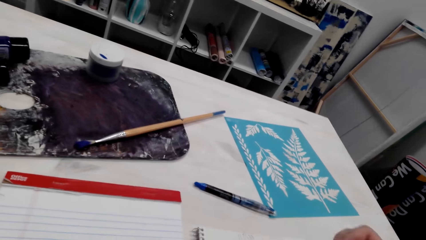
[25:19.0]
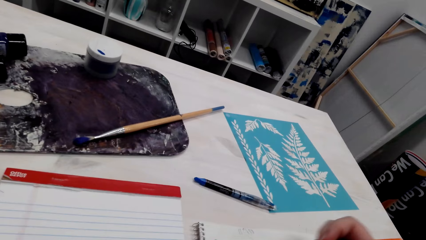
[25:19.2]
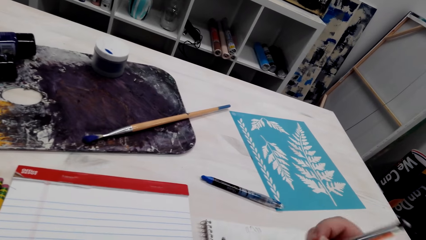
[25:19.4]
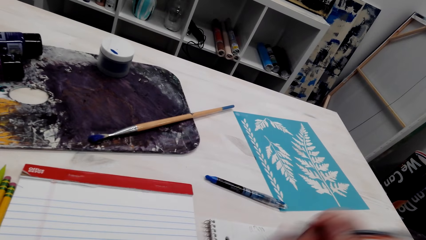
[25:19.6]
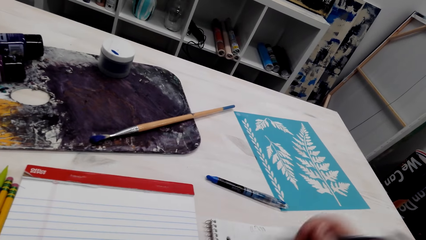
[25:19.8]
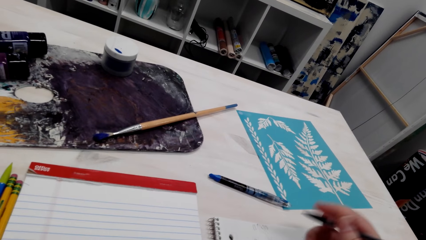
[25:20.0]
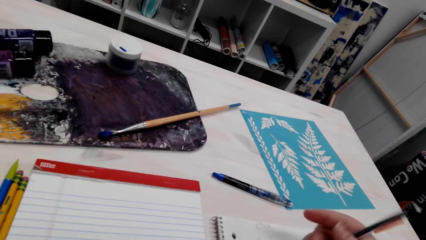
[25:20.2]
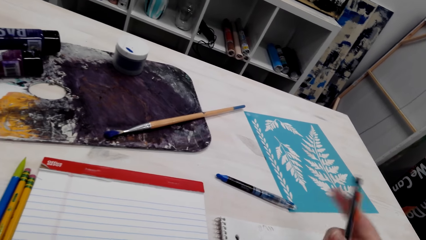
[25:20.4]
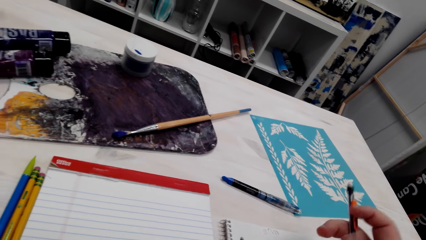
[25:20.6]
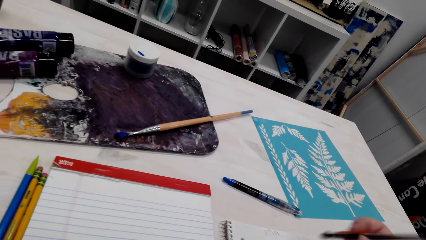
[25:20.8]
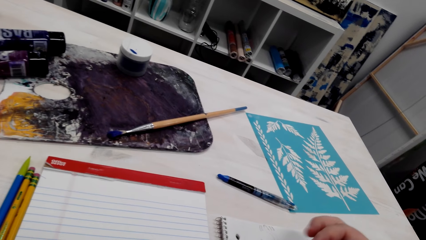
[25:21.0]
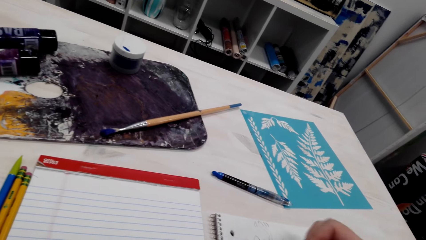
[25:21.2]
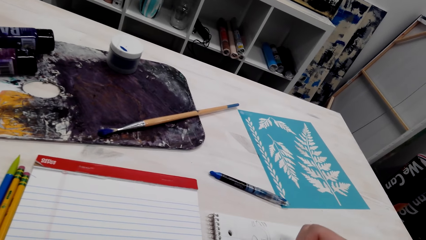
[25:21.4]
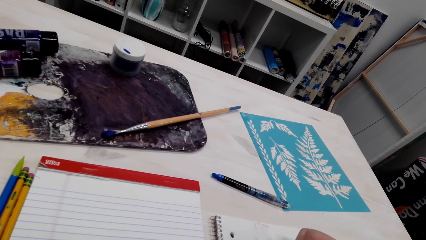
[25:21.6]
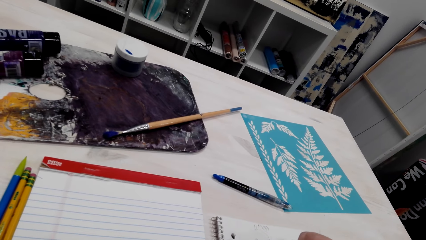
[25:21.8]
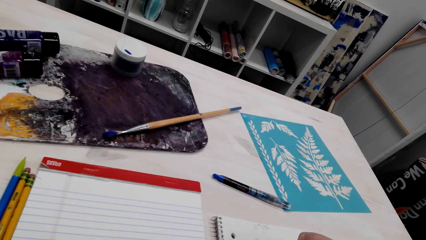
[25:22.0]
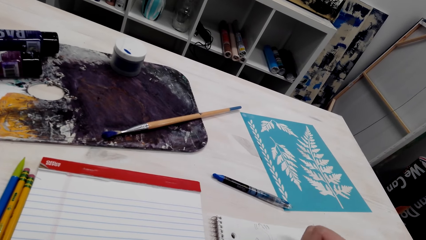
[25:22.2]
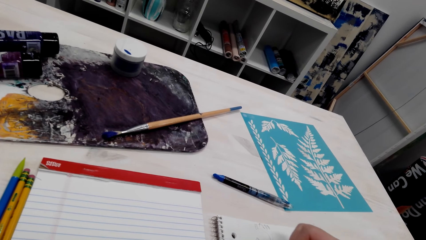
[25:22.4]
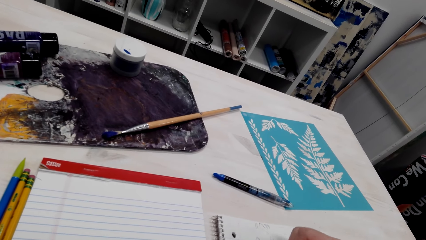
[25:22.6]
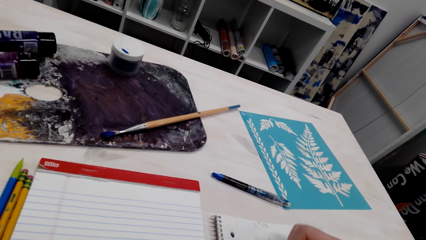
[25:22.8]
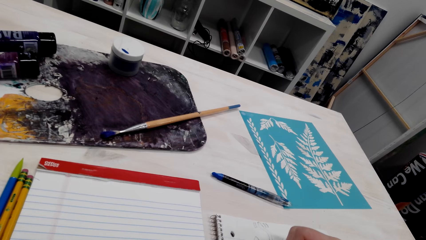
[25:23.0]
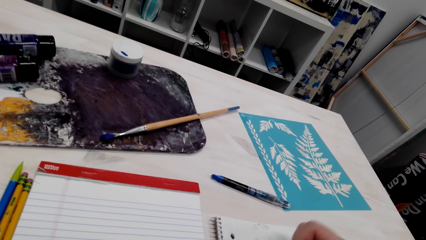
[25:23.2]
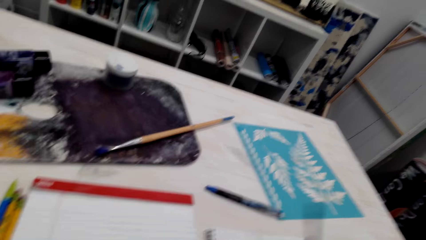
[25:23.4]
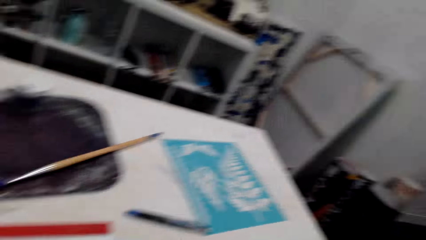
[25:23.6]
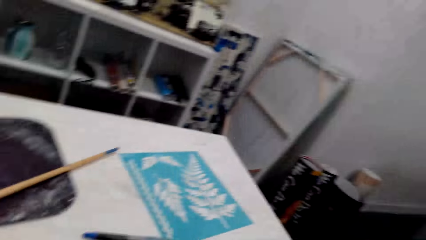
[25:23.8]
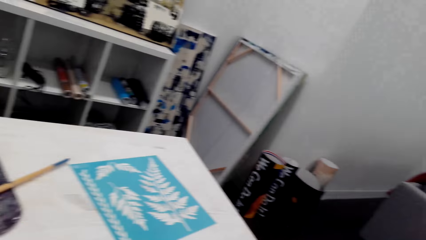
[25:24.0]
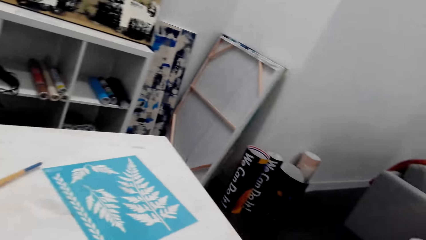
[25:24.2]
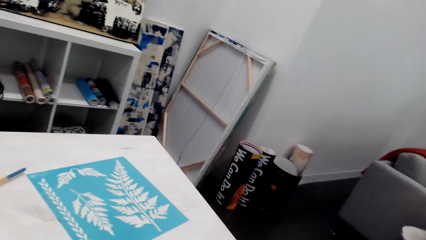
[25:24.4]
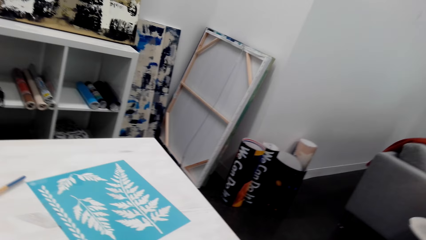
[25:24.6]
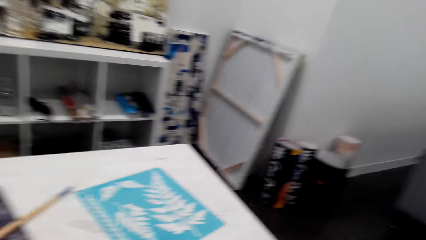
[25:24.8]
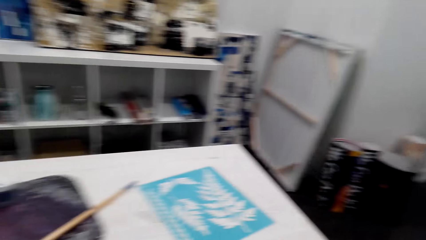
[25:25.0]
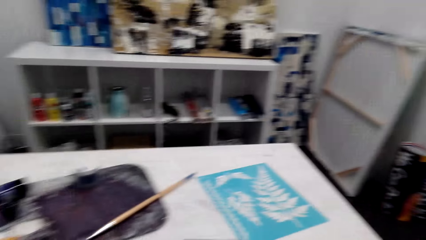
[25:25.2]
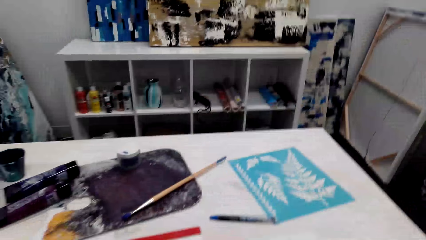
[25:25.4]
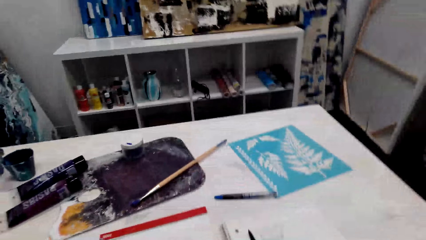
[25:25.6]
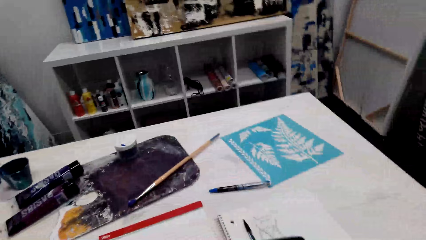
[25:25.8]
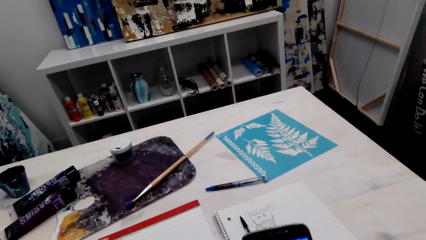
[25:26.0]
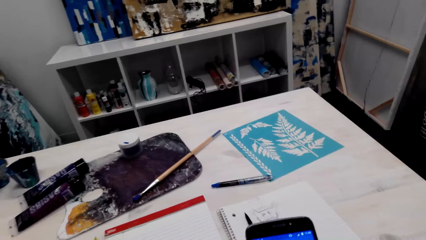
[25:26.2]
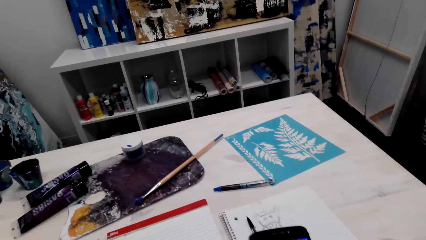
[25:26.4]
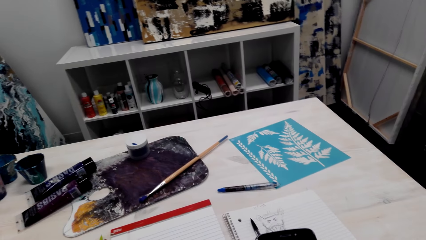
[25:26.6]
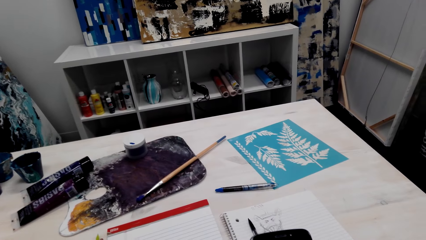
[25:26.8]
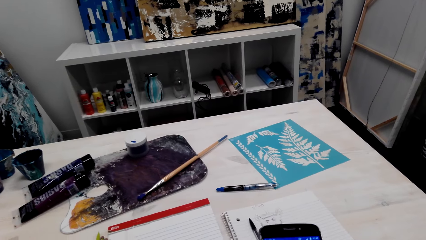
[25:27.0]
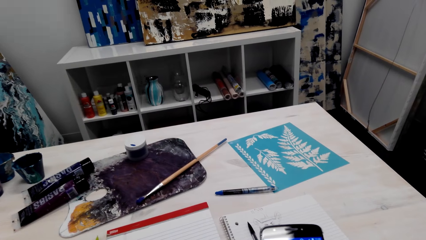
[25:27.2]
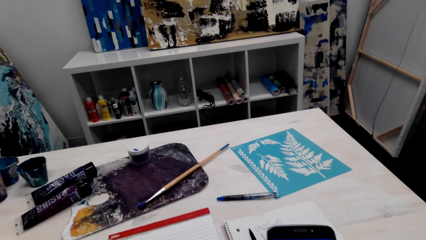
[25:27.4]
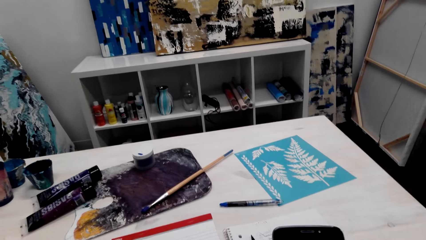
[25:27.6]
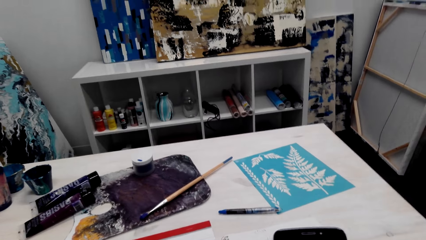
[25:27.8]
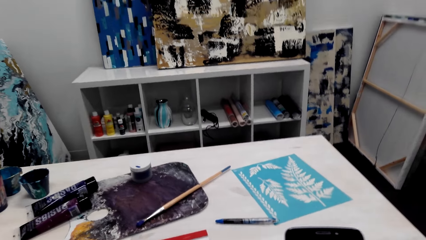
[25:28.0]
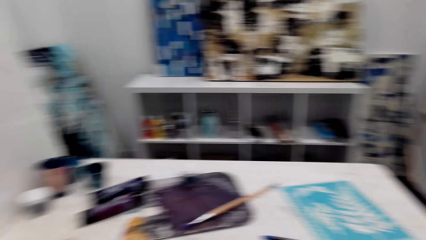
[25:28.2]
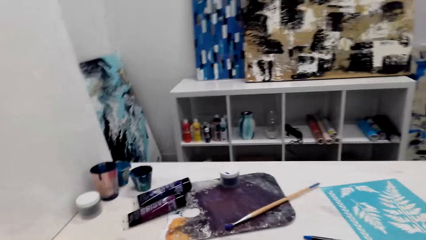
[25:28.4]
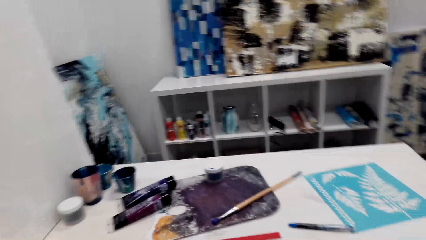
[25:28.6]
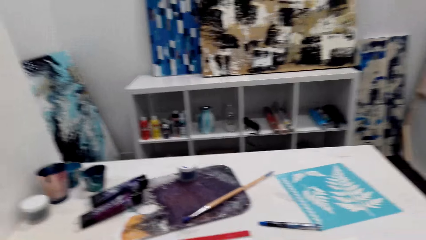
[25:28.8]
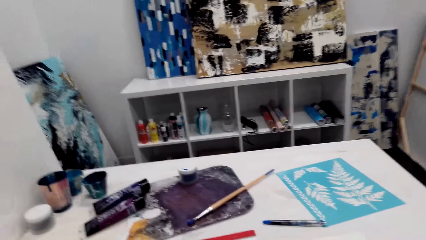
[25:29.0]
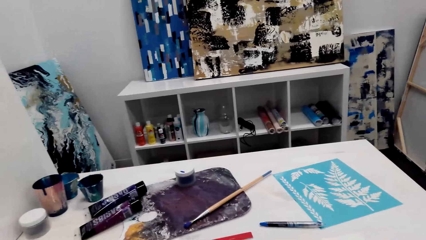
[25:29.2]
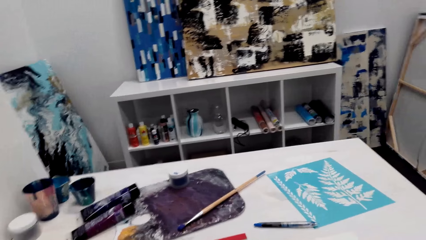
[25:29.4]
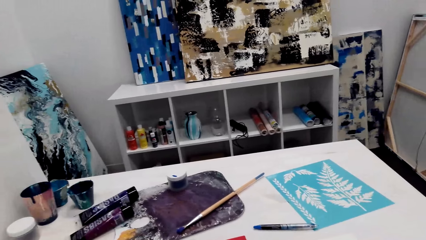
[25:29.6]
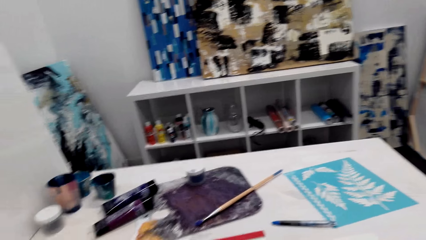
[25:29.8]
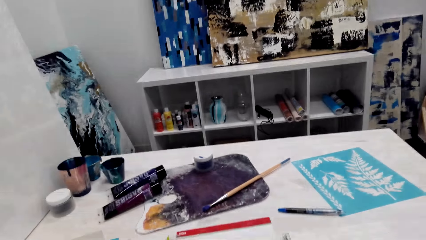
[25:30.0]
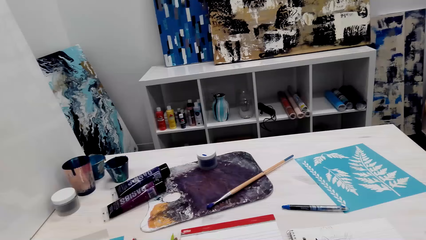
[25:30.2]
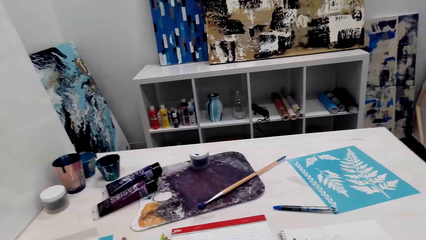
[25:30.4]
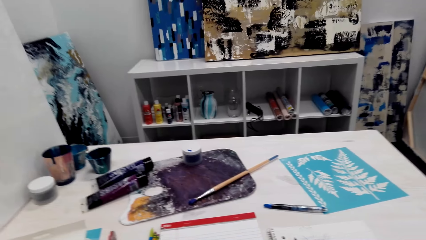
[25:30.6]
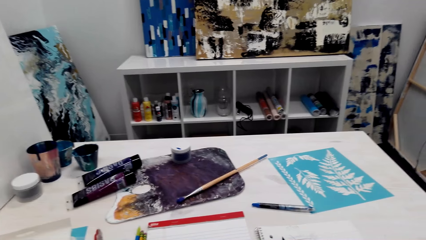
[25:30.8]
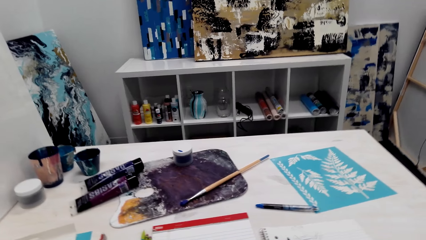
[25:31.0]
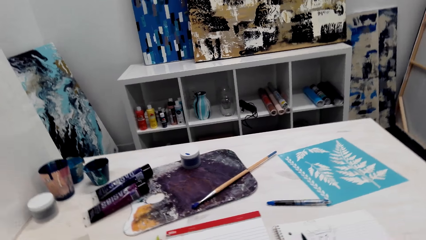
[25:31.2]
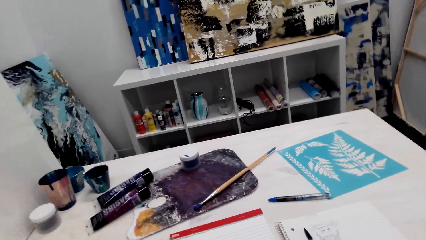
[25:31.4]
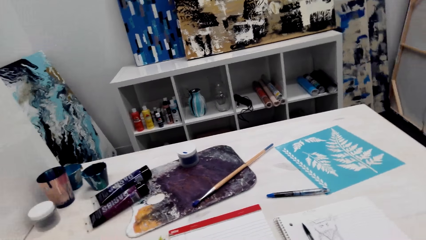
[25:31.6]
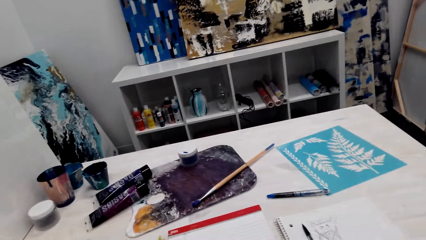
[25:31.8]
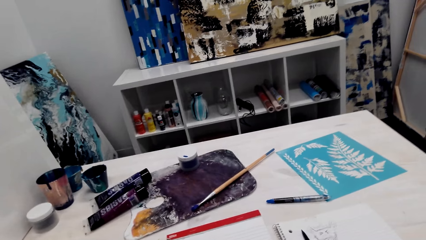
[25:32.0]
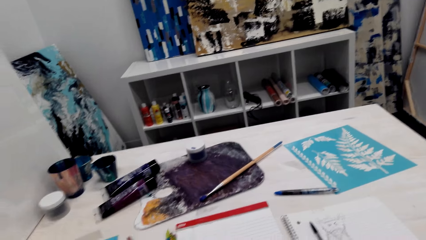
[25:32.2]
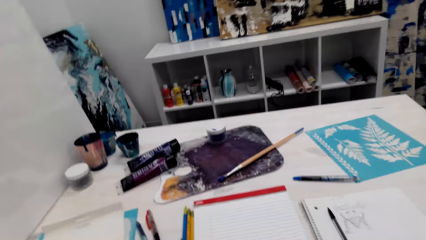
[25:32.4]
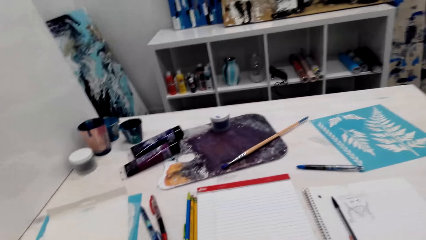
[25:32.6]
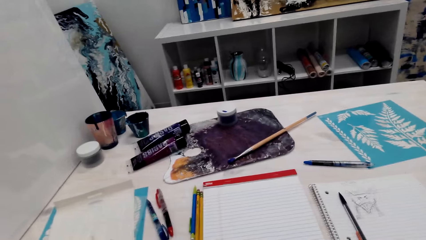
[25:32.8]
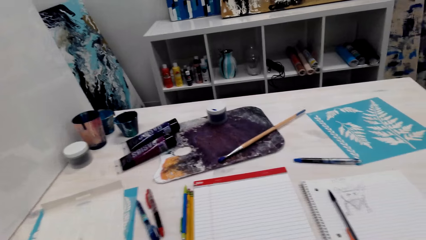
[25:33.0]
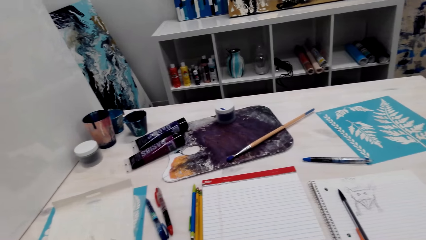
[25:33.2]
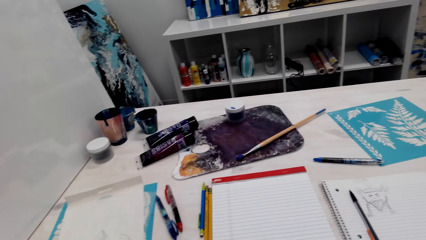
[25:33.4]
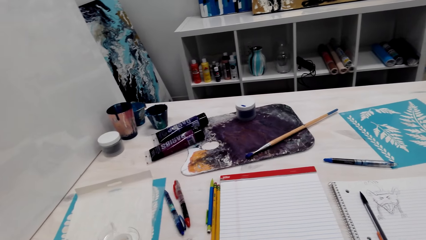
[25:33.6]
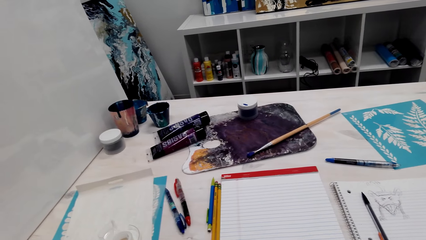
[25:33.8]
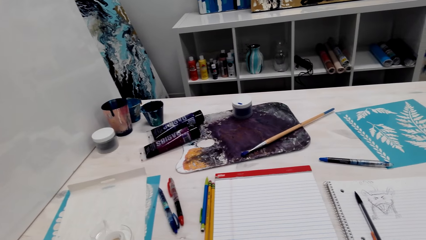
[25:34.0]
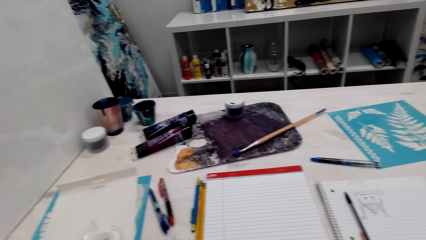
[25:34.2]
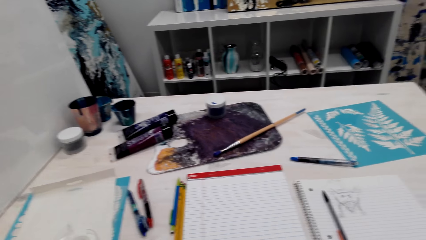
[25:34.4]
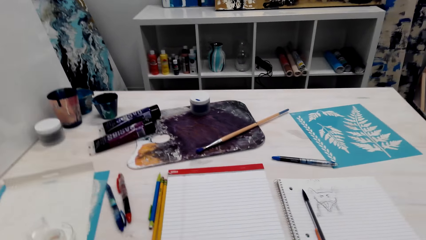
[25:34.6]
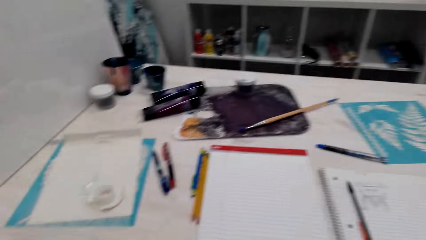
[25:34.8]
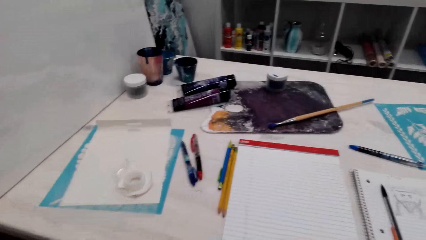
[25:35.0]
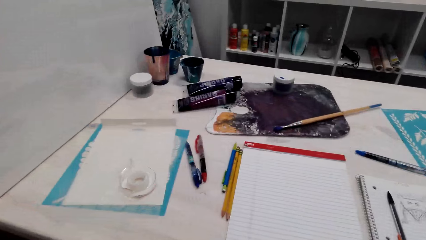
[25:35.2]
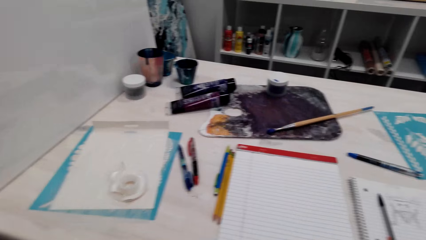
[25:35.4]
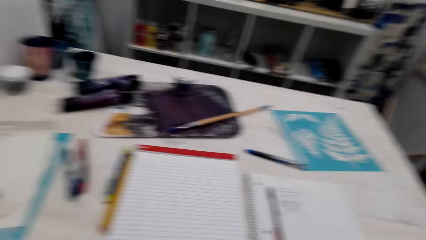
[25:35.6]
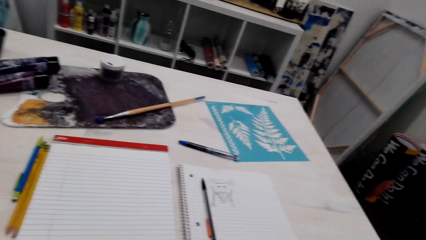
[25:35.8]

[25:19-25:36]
The camera wearer adjusts her hand. She draws on a book with a pen. She looks around the room. She uses the phone. She lifts her phone. She looks around the table or room. She talks to another person.
